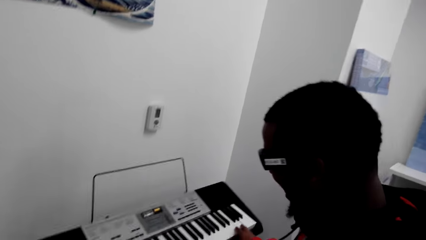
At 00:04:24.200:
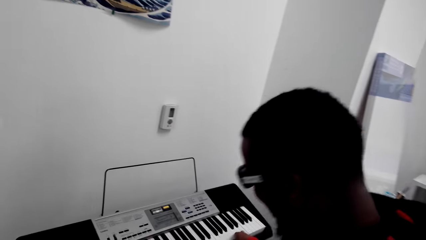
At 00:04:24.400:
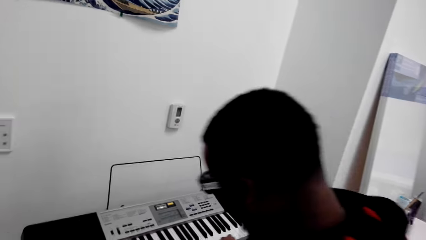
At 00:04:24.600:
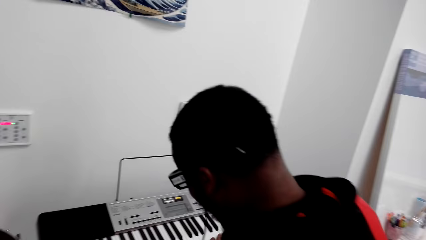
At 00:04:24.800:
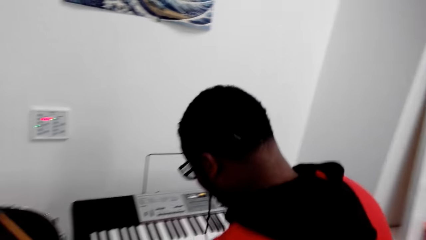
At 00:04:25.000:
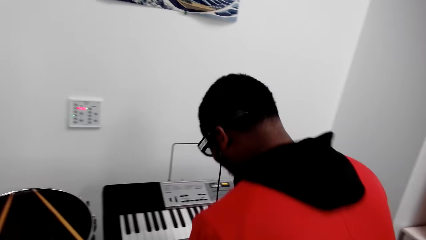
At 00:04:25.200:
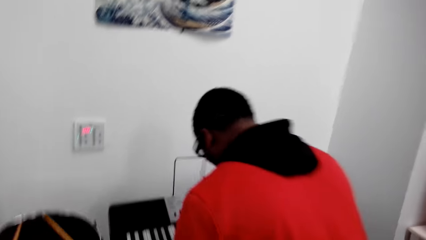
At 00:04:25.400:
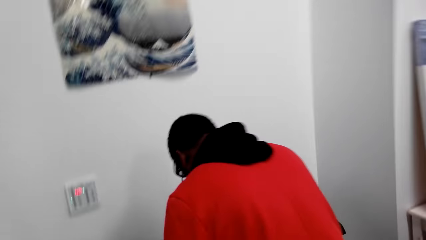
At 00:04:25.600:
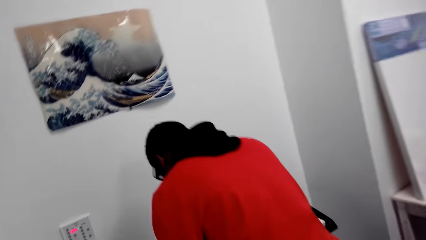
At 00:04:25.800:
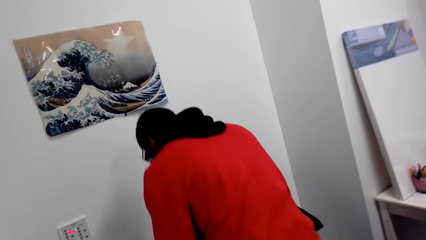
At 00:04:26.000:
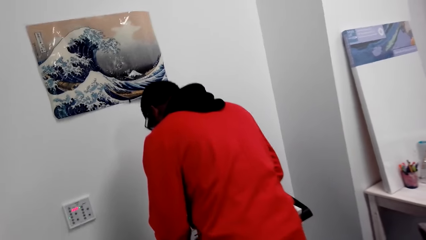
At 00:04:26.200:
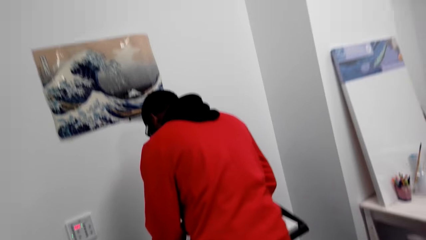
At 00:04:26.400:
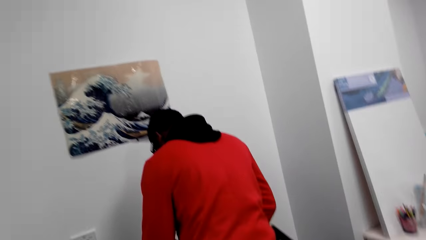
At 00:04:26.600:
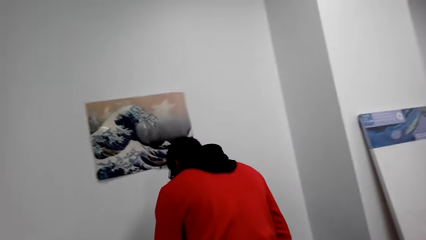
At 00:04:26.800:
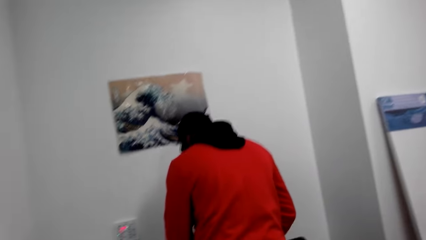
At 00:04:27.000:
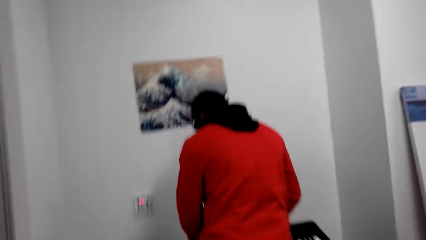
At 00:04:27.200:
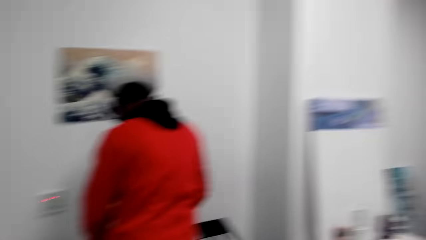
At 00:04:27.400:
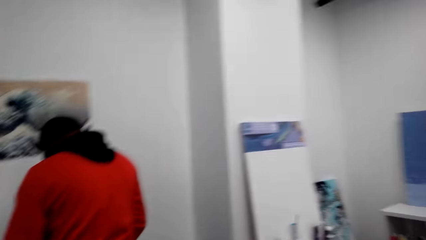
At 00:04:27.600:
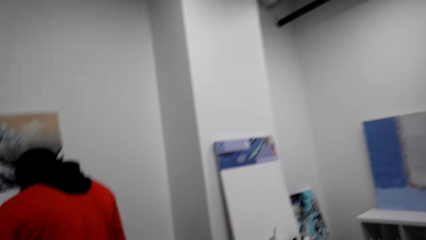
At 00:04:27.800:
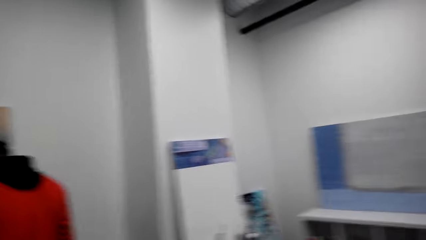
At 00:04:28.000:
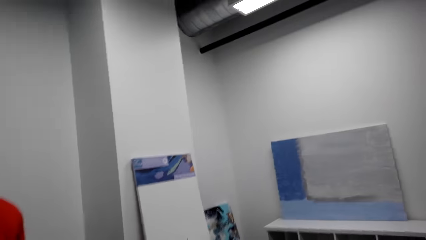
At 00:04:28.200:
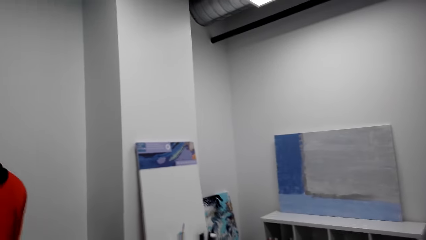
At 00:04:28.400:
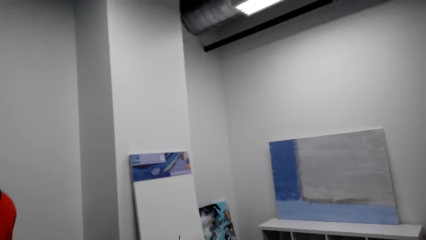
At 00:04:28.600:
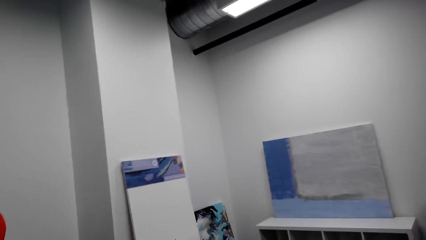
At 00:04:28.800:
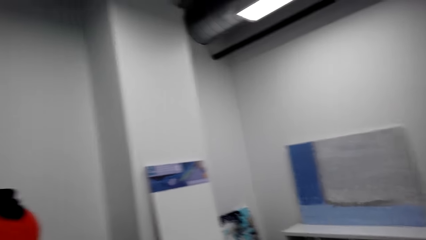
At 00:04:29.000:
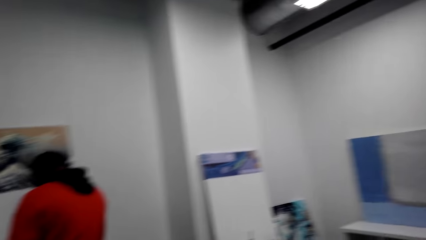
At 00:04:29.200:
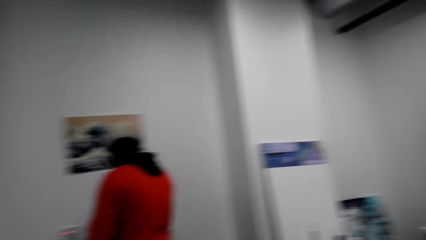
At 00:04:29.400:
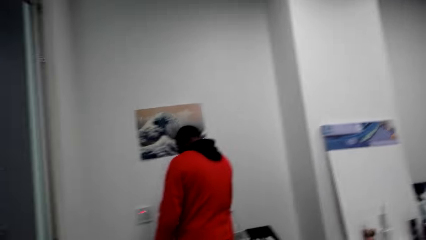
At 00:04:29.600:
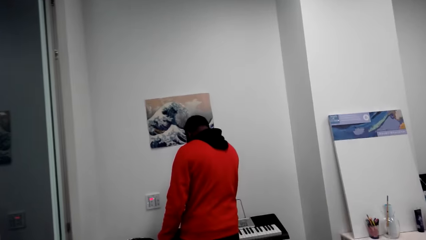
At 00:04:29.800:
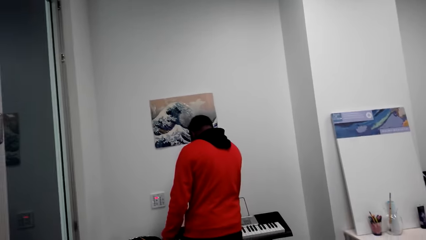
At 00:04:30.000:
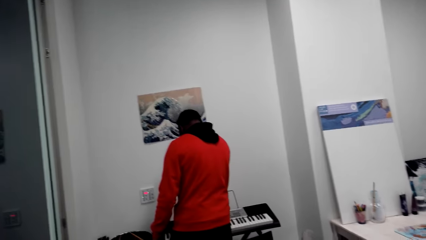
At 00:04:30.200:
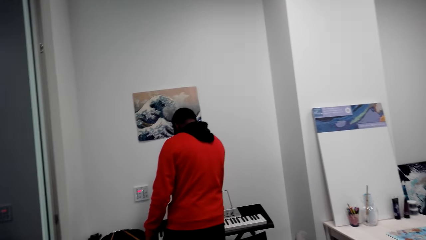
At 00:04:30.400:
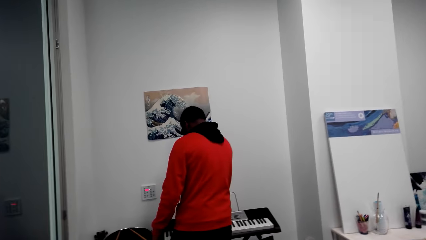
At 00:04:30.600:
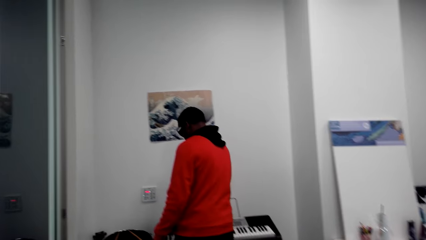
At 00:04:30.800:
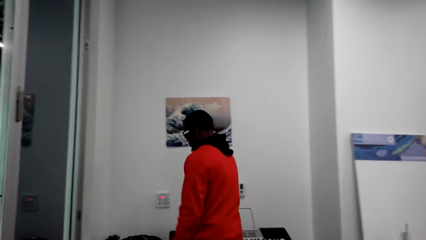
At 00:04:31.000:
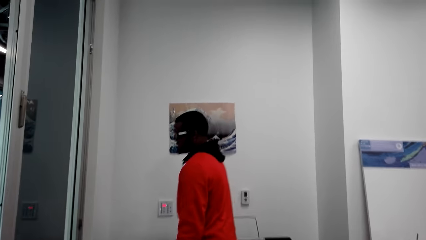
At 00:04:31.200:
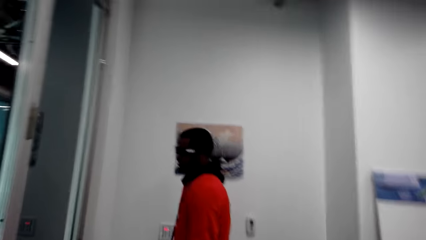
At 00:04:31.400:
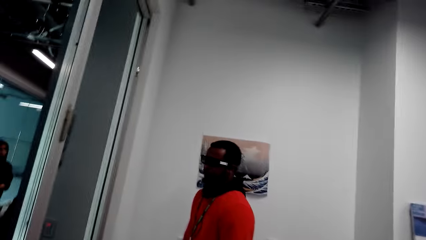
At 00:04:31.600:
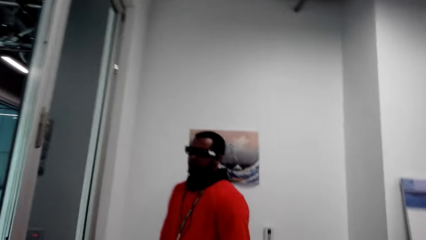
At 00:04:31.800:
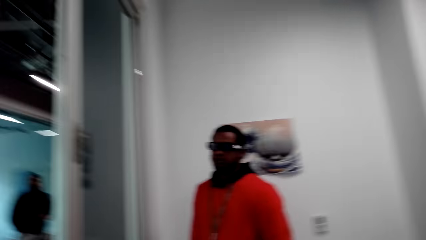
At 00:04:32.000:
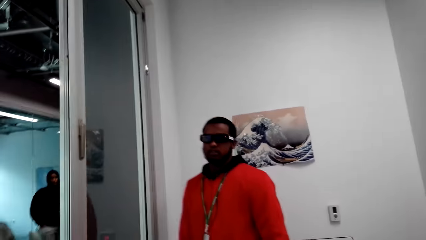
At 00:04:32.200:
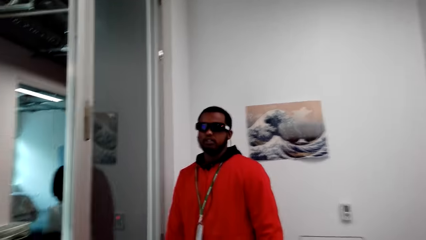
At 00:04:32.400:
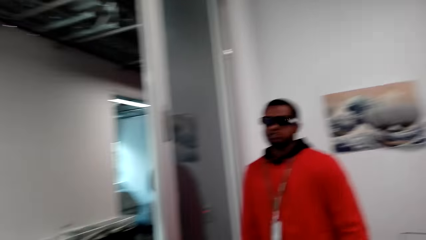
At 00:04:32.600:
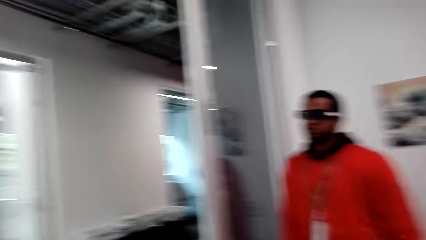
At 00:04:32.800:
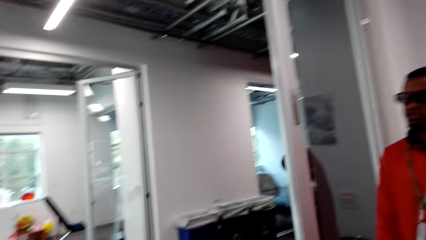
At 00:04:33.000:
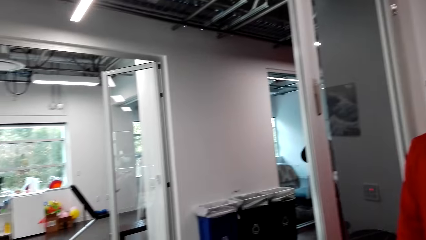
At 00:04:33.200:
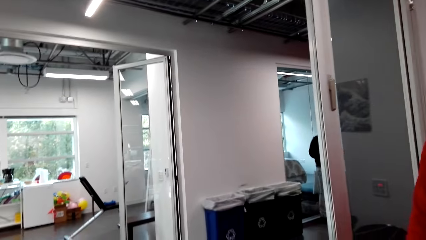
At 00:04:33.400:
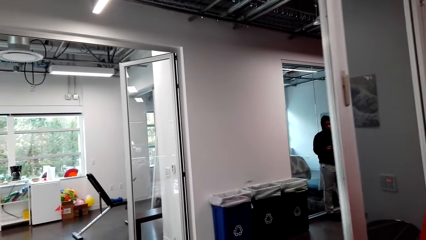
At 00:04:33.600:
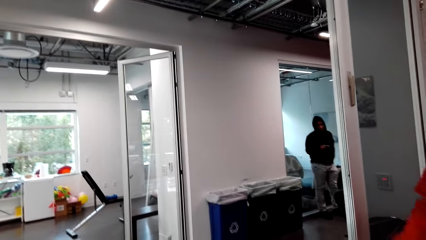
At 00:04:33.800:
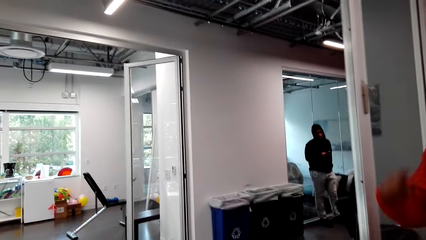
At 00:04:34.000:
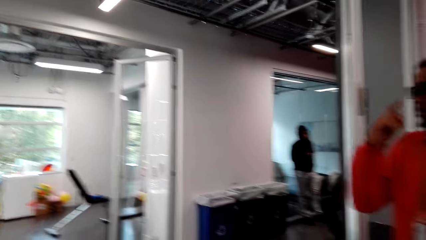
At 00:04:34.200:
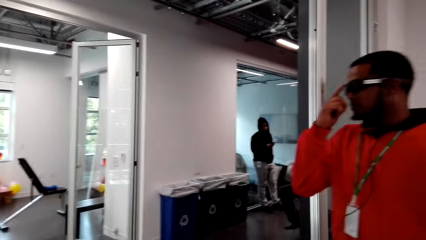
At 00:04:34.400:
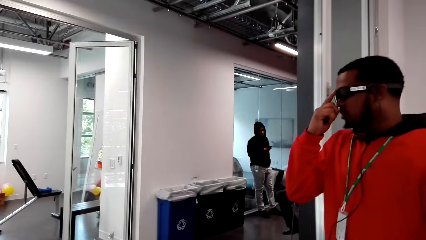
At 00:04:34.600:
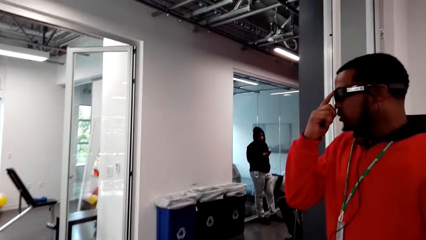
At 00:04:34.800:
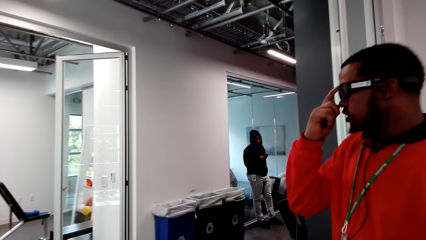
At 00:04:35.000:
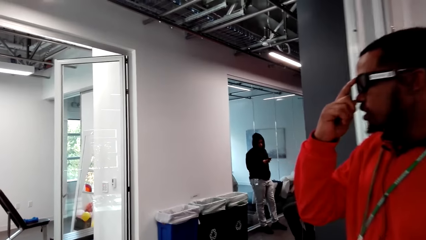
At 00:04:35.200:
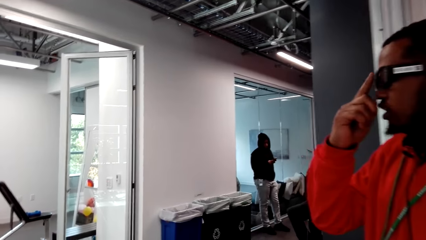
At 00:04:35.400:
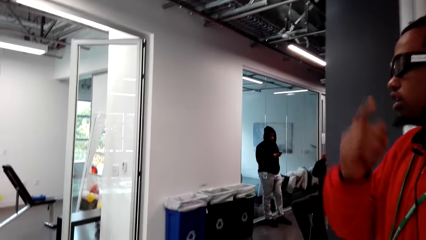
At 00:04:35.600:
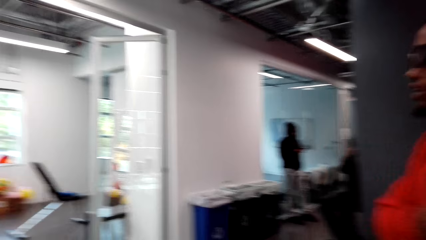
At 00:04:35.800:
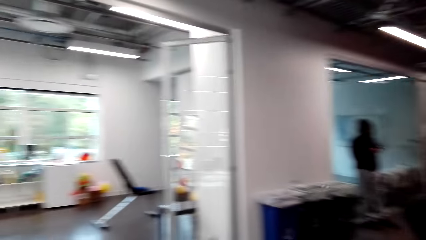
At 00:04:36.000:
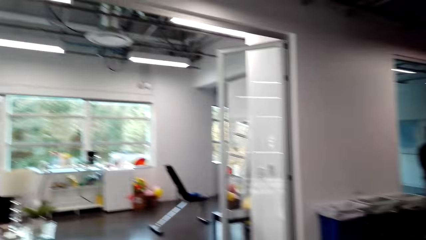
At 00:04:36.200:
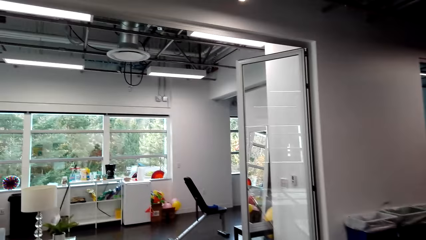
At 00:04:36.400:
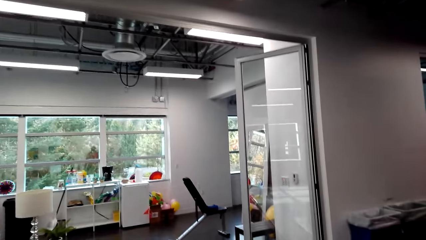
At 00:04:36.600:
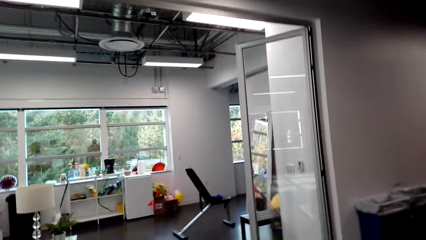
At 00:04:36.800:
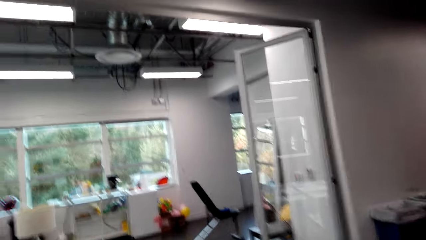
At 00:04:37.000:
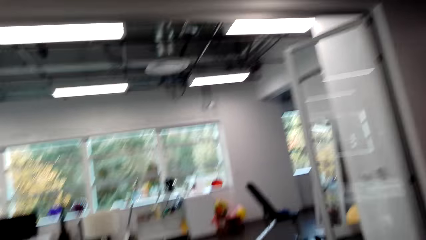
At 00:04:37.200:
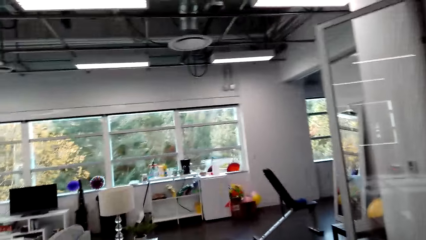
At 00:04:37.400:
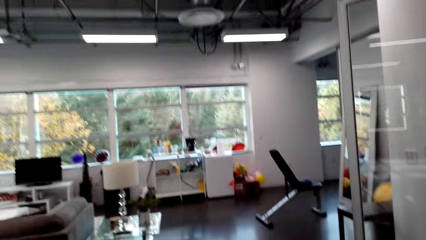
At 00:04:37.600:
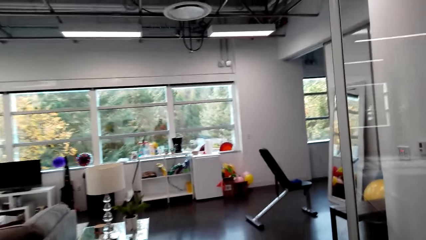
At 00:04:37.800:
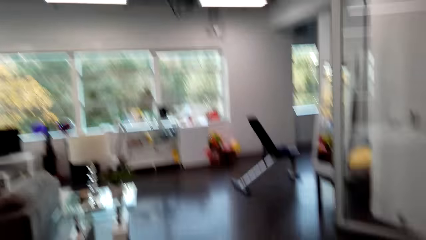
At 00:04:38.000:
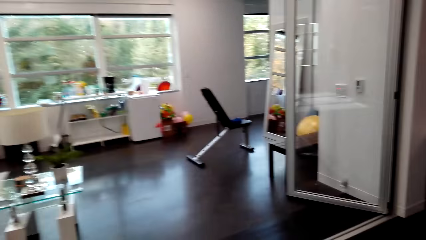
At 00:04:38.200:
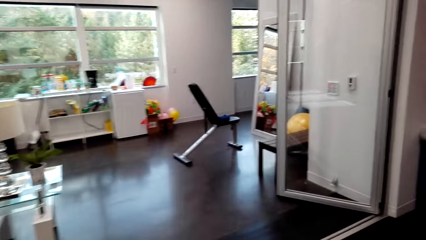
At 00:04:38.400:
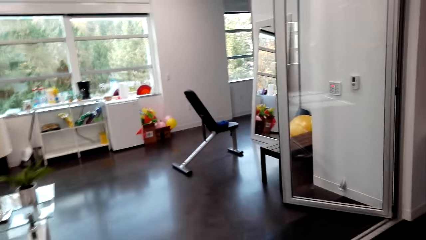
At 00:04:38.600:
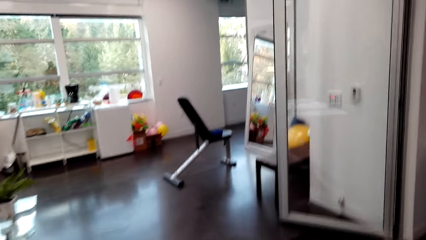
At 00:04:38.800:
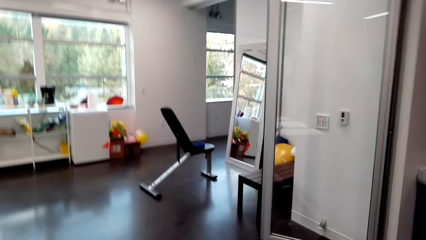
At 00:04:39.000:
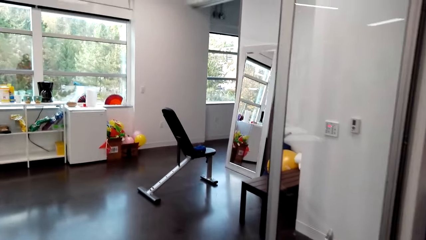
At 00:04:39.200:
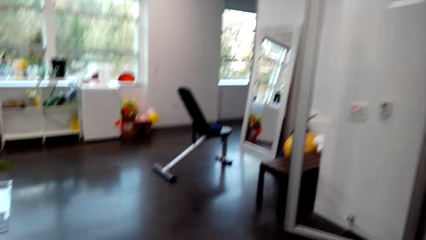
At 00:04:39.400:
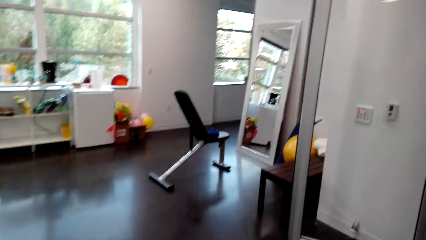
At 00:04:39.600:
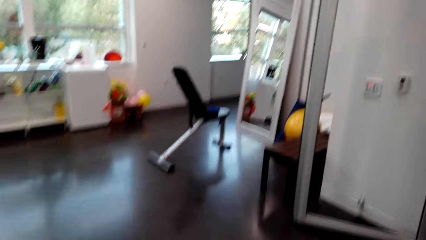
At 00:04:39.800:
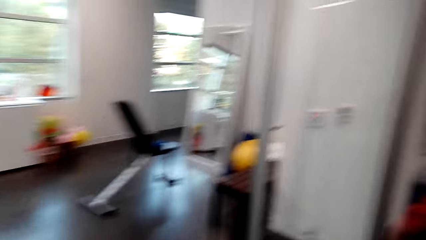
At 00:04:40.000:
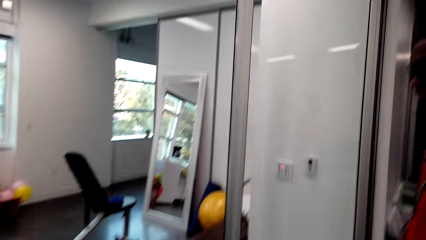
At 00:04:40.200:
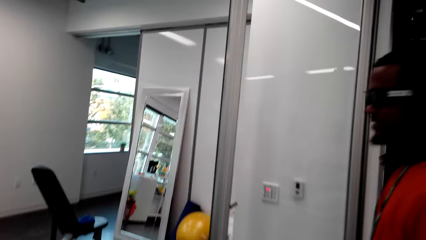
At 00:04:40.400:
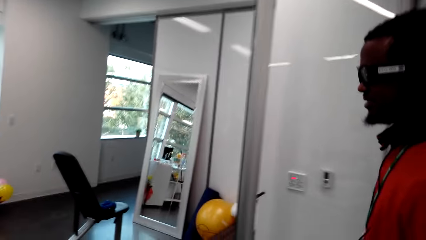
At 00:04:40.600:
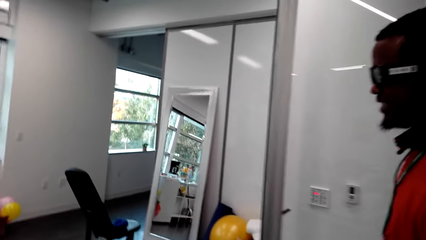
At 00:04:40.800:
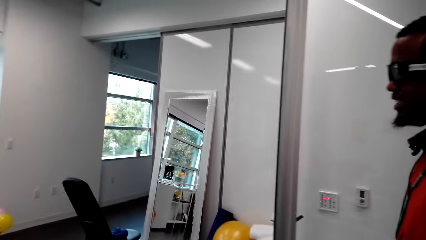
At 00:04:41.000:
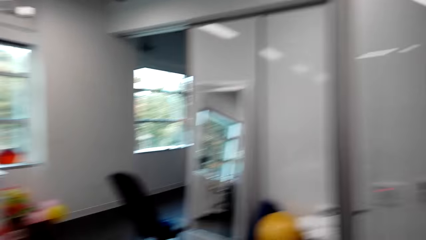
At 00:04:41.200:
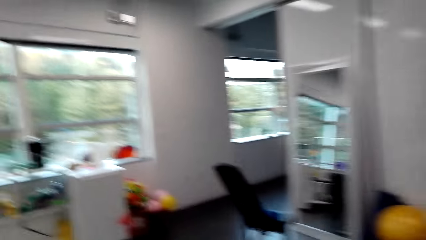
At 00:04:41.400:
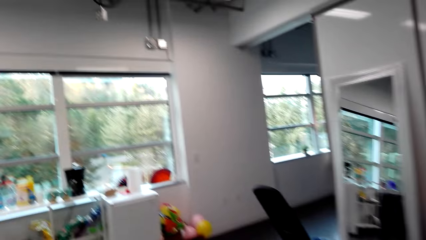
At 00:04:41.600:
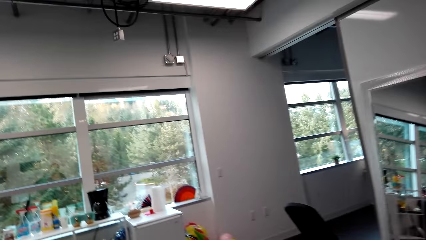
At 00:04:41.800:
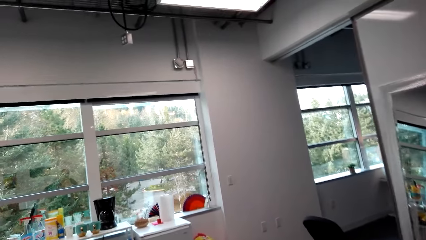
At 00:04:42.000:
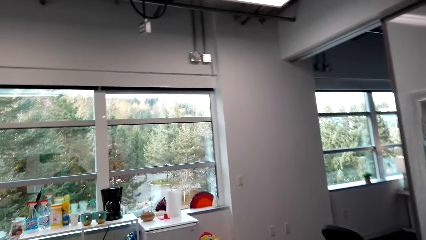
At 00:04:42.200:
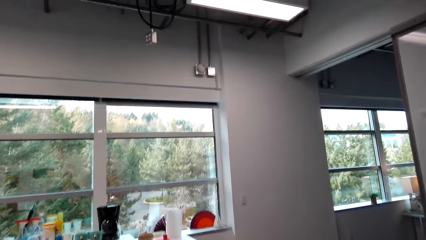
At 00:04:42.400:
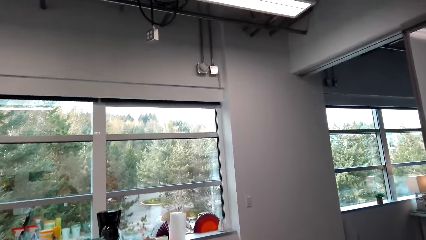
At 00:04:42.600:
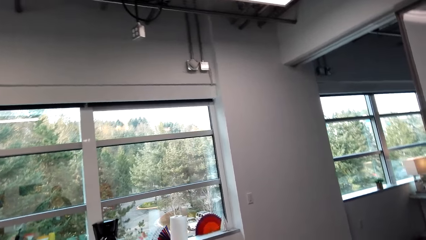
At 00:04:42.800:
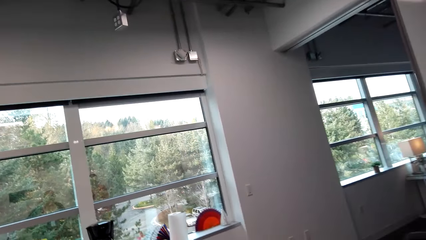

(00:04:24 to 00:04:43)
A man gets up from the chair. The camera wearer talks. The man adjusts his eyeglasses. The camera wearer walks beside the man. They talk with another man. They walk around with the first man.
